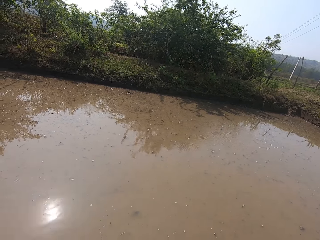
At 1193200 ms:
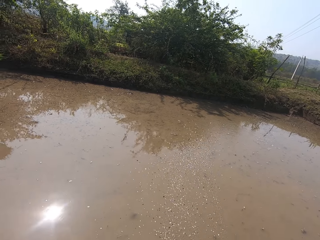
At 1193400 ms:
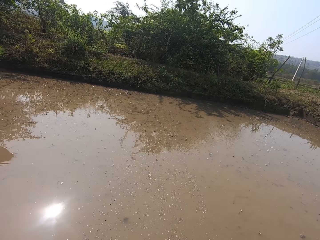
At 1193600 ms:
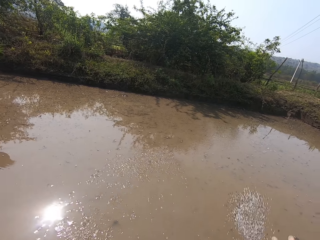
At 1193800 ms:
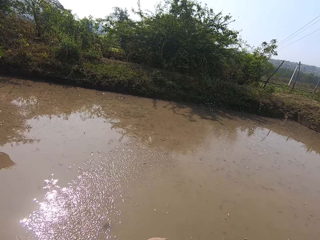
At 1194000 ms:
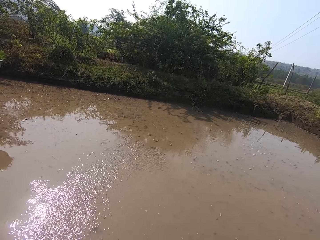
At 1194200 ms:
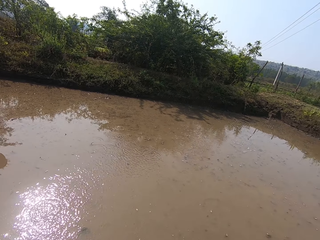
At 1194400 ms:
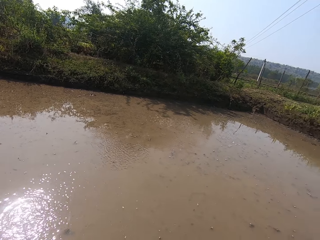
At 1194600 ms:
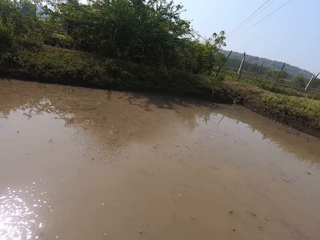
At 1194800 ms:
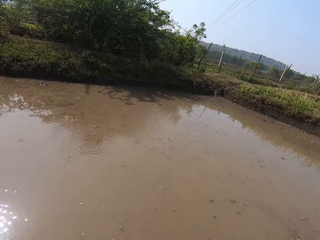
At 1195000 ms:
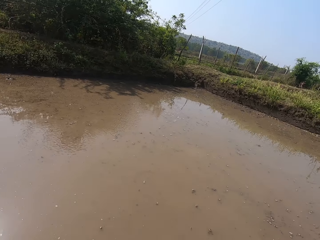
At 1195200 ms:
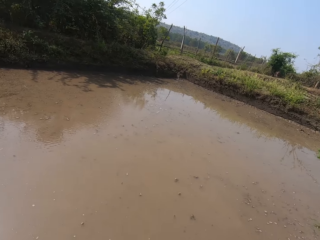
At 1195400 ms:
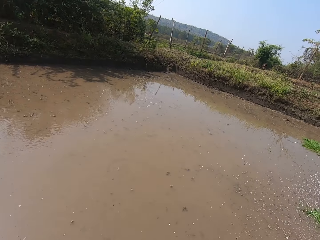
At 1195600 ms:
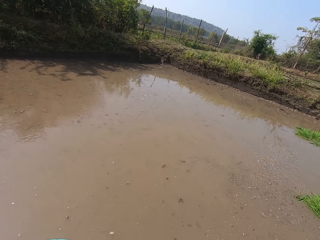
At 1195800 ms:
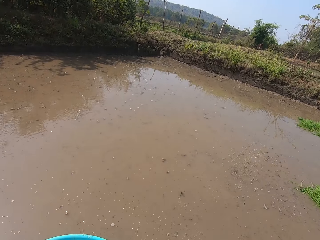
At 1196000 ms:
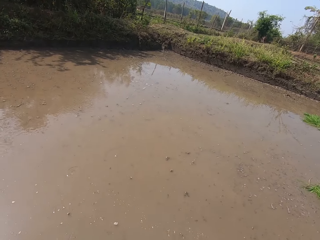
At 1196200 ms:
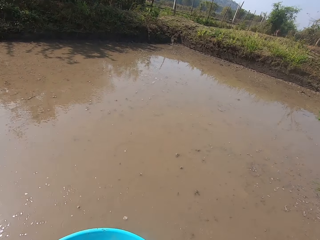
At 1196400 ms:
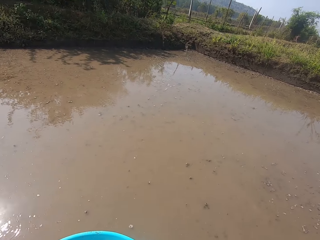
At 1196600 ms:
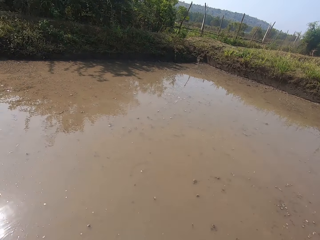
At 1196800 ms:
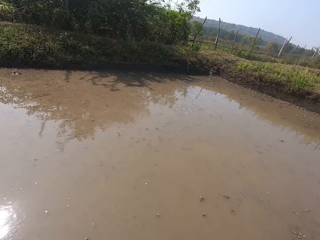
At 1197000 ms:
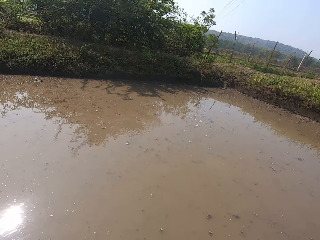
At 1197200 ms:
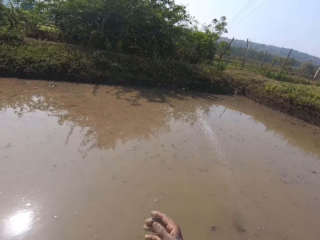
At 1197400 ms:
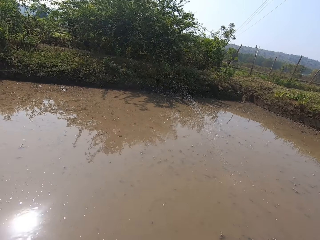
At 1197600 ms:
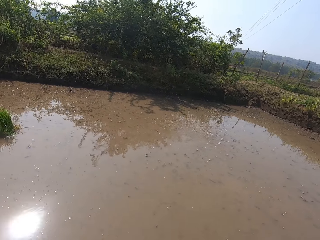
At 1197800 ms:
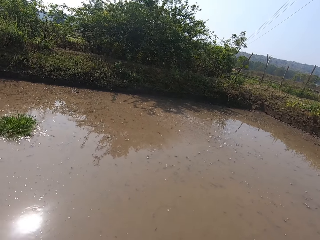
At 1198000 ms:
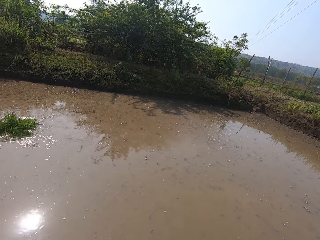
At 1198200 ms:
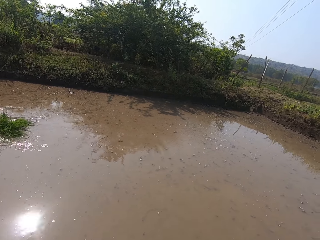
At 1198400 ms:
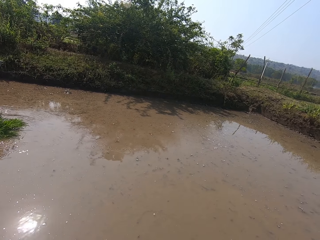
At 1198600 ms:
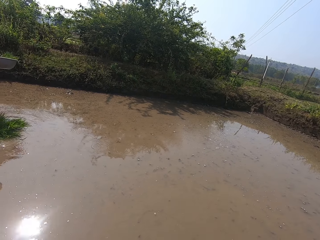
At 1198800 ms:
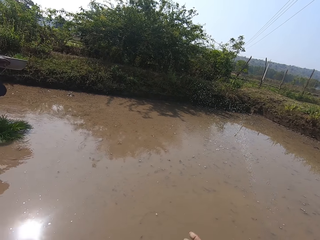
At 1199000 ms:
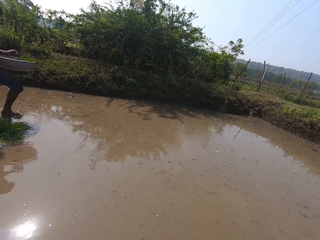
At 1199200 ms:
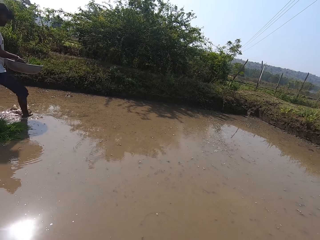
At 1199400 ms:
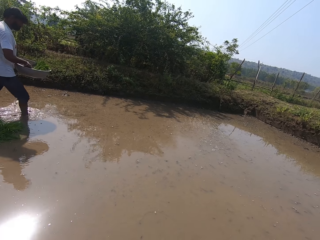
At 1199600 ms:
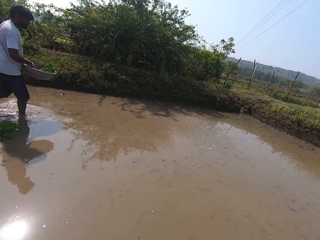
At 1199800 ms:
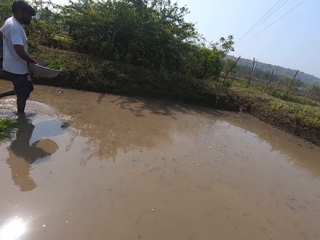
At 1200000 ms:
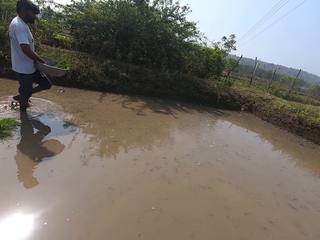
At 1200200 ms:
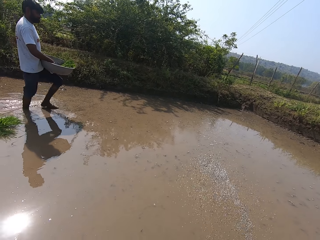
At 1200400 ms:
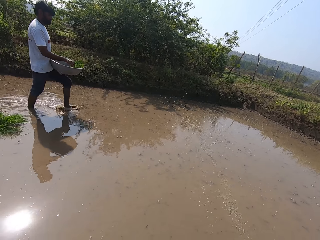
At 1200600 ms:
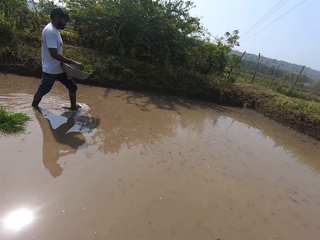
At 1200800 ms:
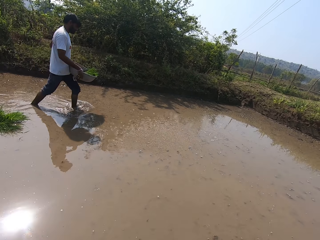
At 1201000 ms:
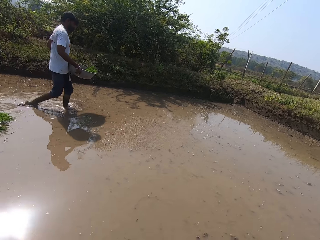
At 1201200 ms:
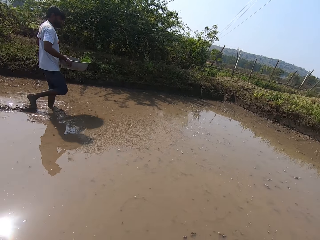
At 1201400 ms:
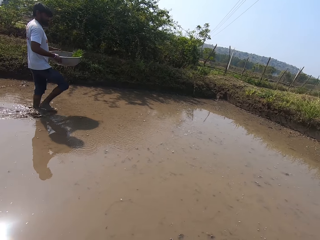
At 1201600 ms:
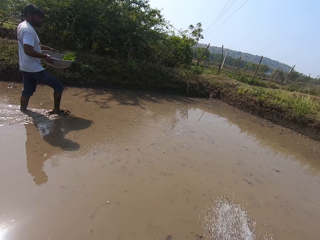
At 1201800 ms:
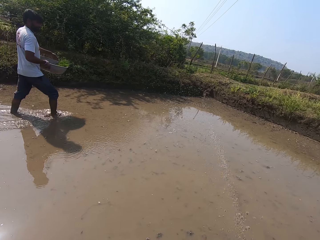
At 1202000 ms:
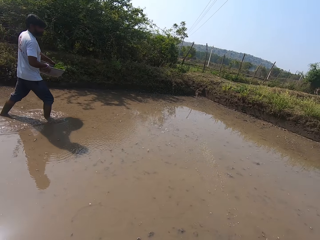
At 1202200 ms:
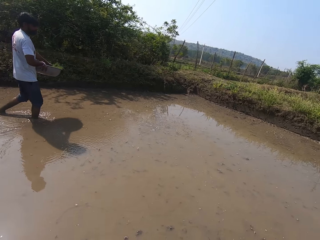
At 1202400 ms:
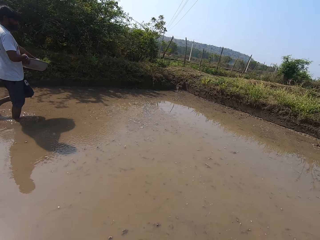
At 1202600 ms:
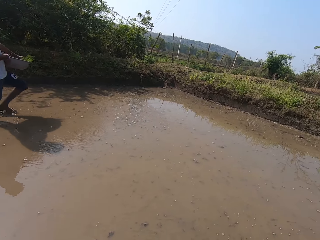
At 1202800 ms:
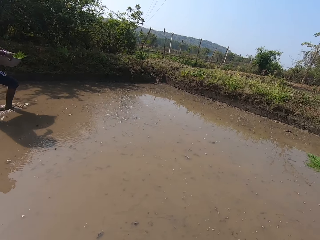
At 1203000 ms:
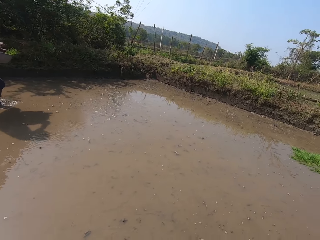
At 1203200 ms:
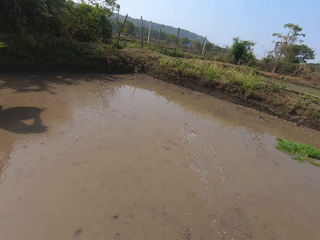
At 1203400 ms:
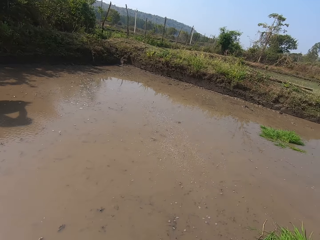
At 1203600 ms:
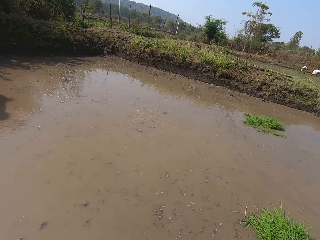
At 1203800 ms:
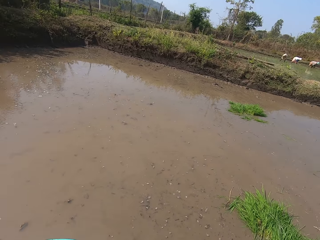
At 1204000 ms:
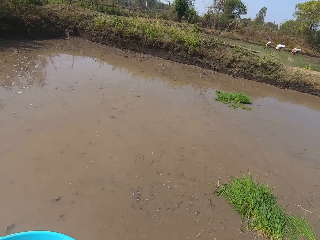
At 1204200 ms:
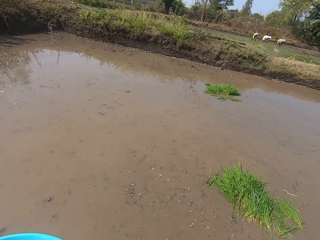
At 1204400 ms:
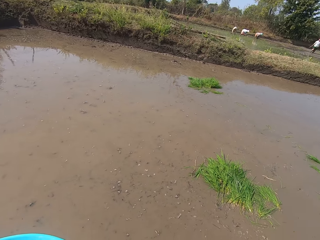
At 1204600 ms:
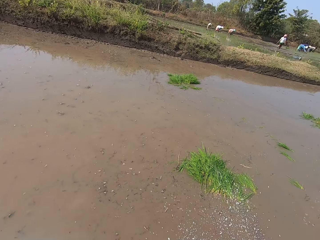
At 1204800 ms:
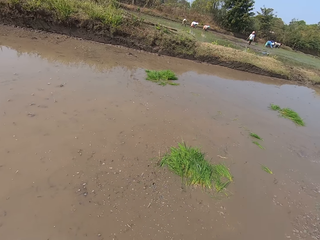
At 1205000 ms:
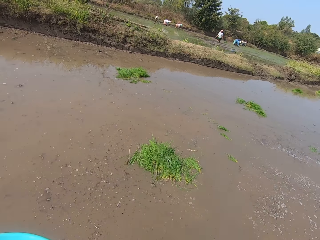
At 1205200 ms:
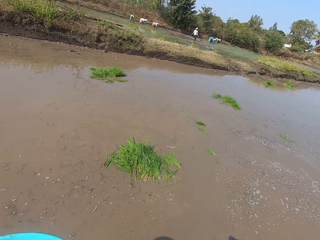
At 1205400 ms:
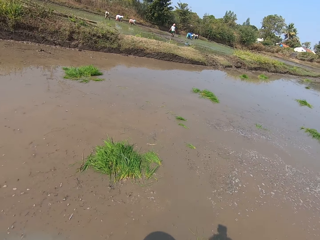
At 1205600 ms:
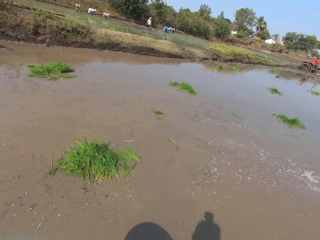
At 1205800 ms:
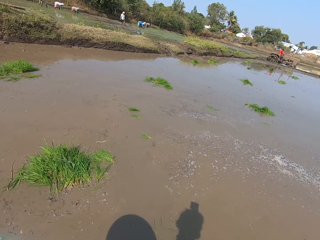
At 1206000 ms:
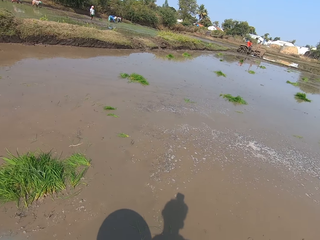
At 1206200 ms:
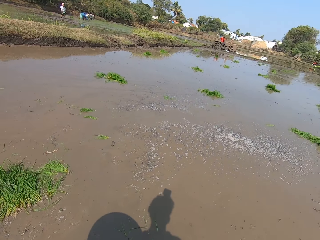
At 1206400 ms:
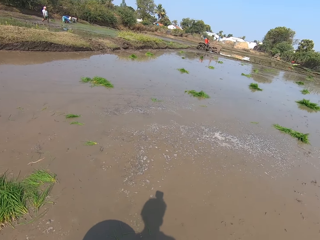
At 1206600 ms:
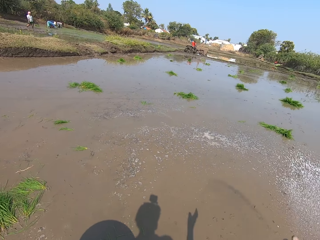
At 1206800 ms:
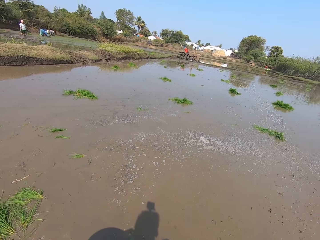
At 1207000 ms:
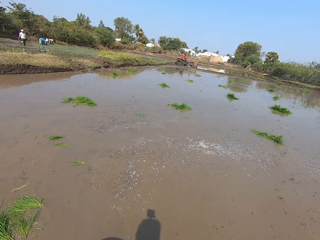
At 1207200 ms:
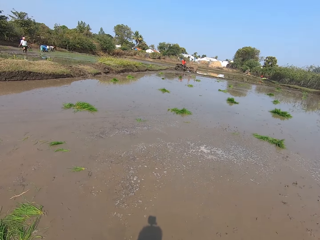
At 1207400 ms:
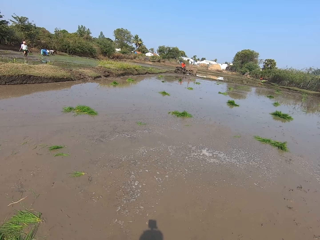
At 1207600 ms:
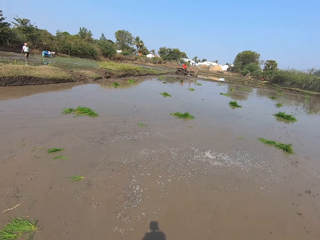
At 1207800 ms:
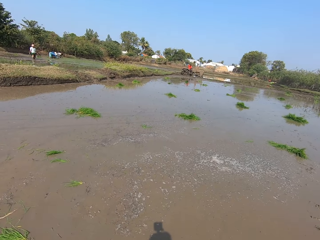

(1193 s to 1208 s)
The camera wearer looks around. They throw something to the water. They look around.

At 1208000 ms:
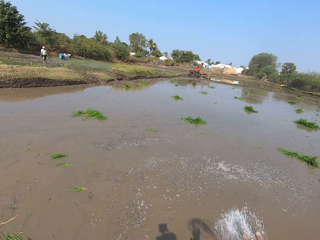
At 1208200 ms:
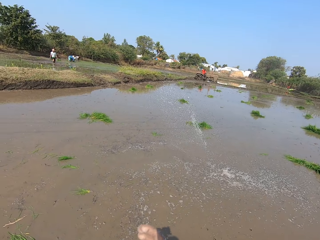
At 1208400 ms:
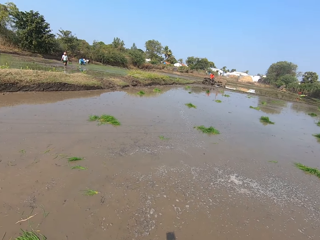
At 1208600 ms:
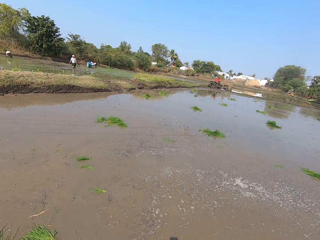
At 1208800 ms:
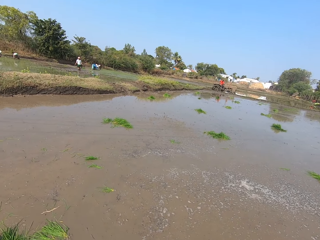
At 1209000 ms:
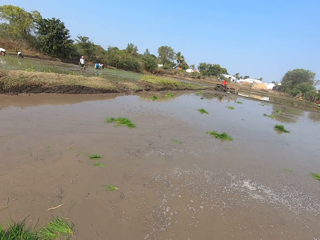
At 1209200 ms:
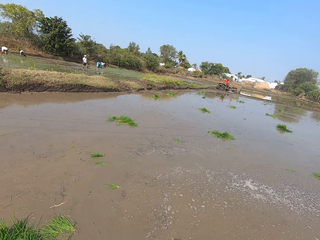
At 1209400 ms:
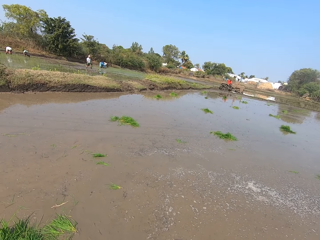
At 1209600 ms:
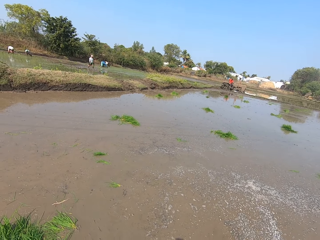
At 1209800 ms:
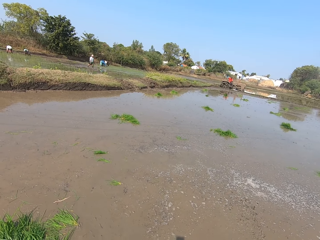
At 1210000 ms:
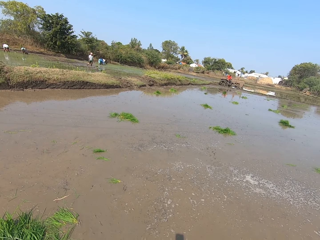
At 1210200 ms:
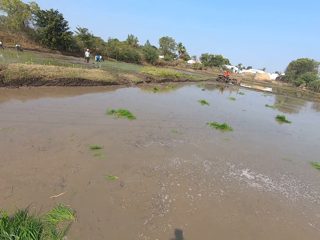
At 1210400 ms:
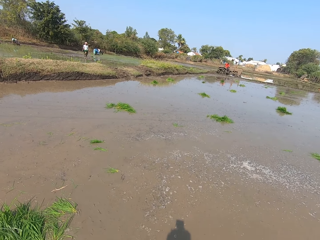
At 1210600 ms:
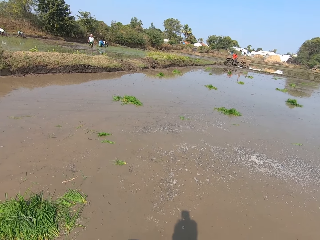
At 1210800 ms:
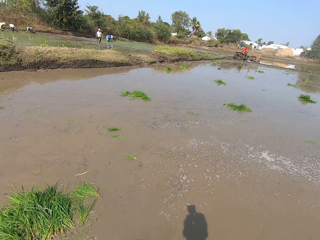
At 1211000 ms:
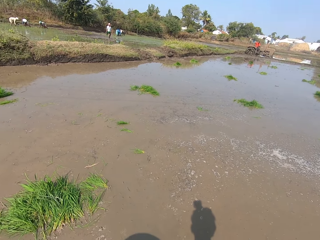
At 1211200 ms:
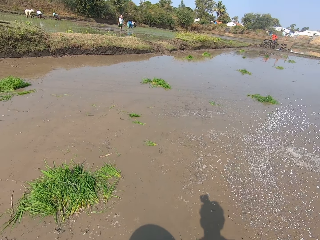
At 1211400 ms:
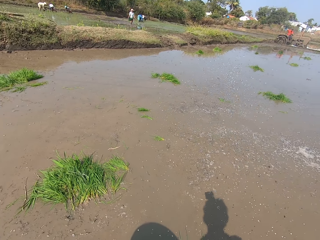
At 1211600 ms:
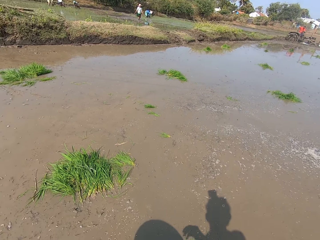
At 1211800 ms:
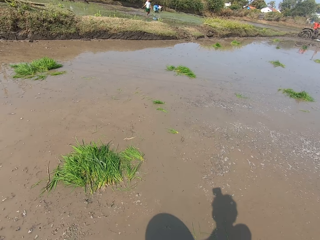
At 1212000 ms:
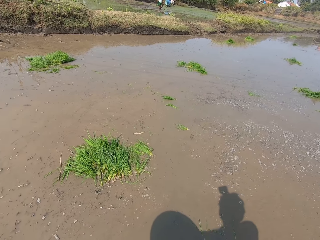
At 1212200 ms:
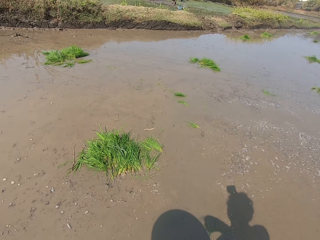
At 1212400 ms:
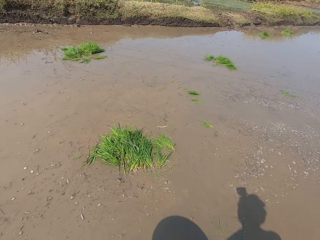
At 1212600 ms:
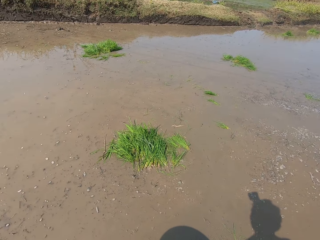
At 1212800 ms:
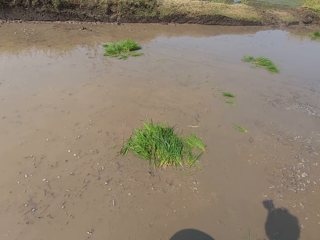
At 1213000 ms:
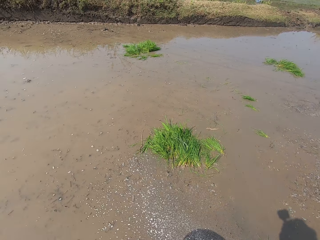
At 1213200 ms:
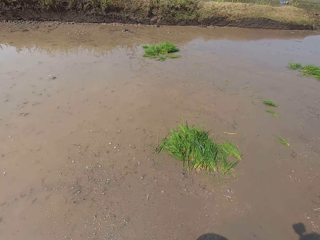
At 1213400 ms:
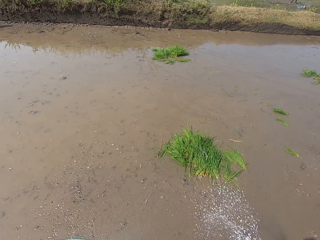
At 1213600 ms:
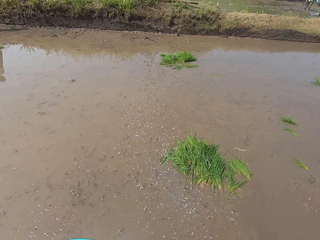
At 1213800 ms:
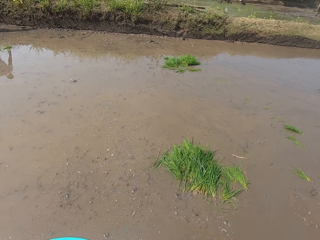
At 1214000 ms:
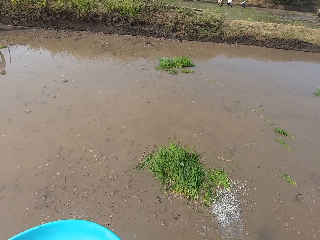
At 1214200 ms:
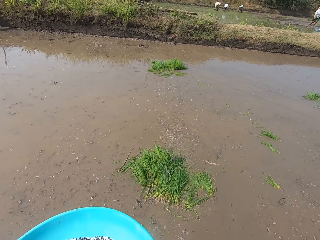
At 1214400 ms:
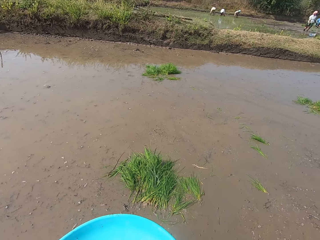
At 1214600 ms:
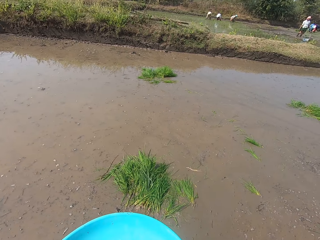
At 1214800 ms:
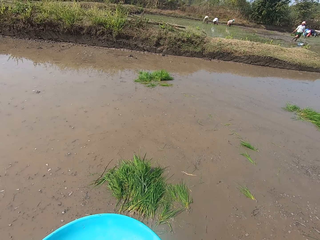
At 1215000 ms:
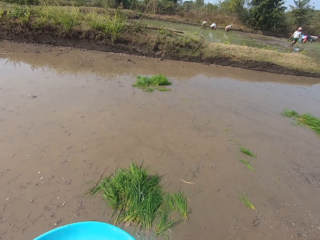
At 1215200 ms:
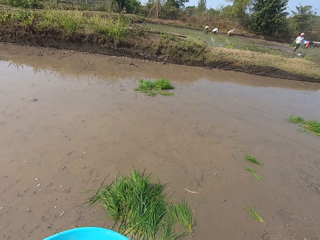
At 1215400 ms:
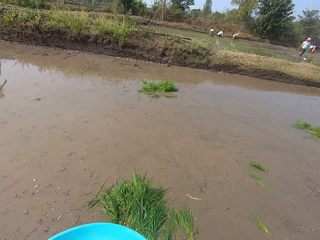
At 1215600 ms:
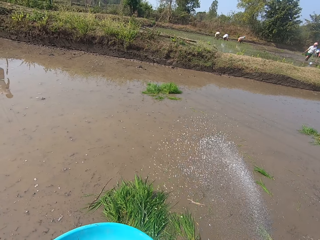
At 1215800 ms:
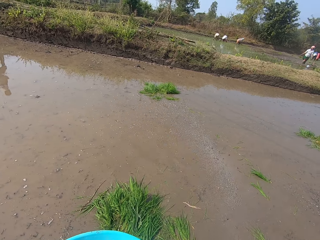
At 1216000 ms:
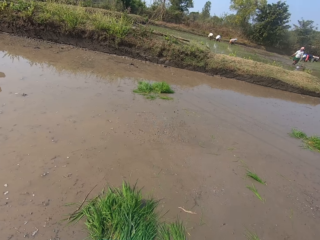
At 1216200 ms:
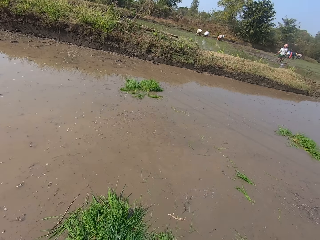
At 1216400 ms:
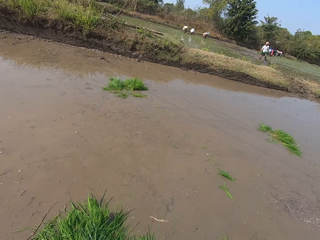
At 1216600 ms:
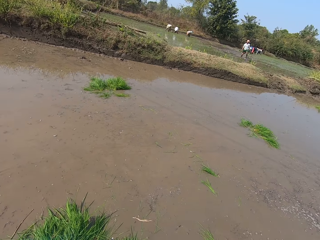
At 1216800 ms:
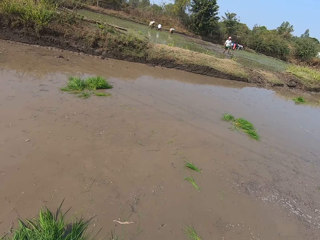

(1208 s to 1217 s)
The camera wearer throws something to the water. They look around.
